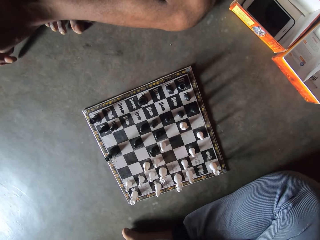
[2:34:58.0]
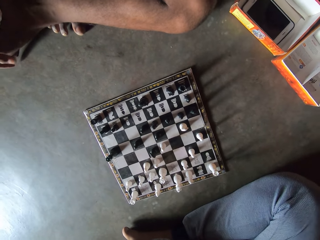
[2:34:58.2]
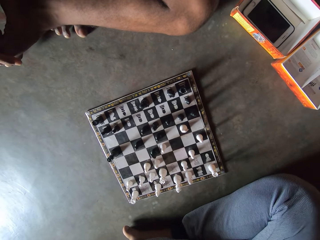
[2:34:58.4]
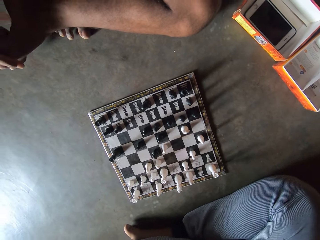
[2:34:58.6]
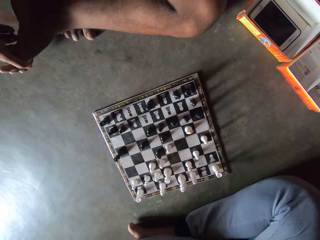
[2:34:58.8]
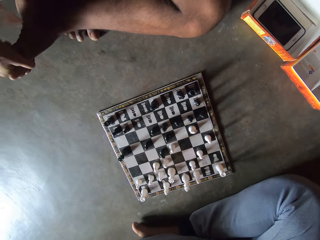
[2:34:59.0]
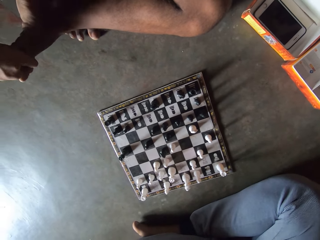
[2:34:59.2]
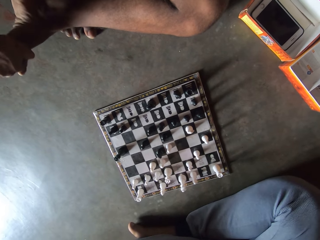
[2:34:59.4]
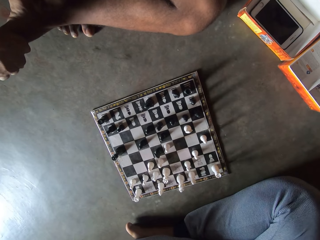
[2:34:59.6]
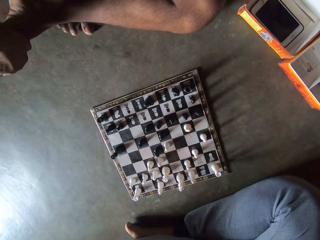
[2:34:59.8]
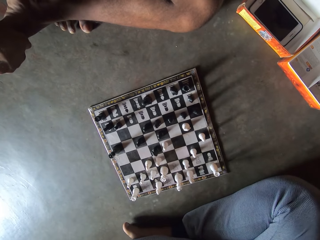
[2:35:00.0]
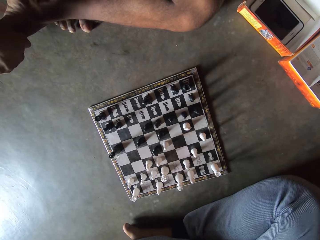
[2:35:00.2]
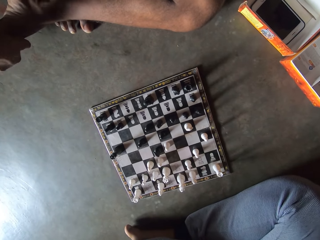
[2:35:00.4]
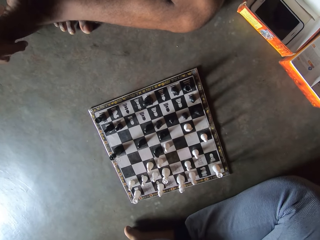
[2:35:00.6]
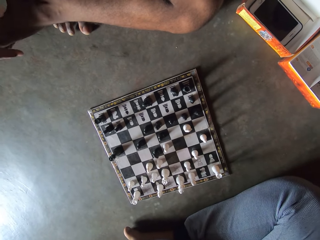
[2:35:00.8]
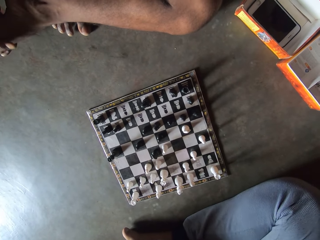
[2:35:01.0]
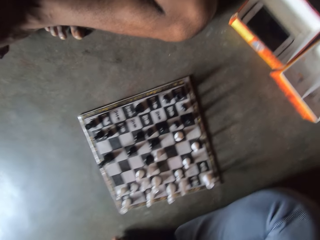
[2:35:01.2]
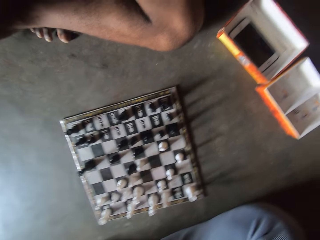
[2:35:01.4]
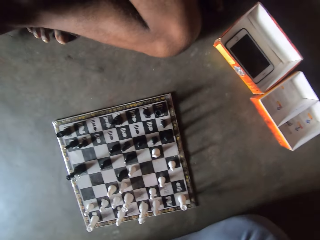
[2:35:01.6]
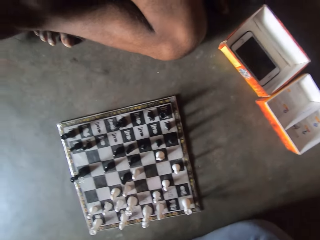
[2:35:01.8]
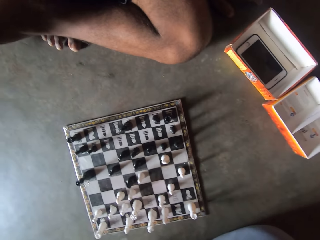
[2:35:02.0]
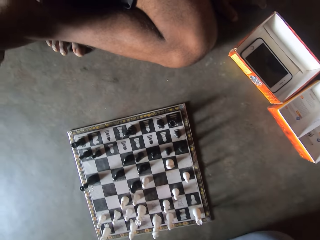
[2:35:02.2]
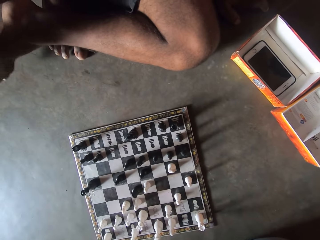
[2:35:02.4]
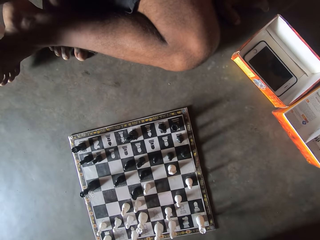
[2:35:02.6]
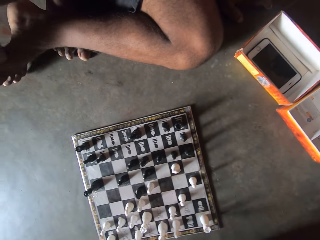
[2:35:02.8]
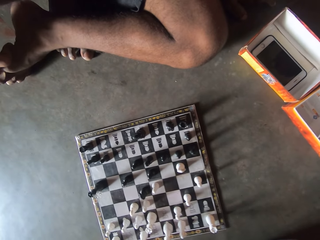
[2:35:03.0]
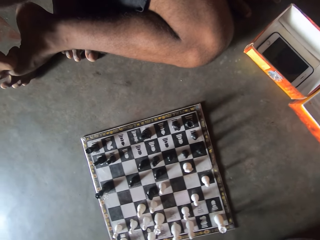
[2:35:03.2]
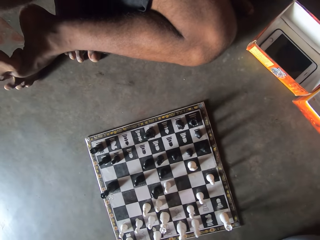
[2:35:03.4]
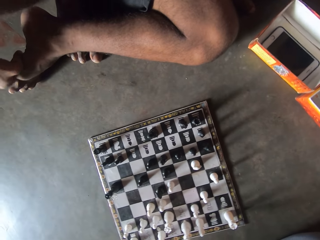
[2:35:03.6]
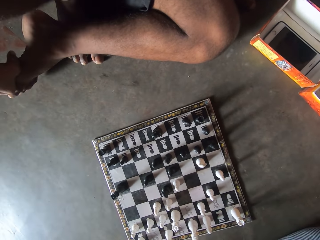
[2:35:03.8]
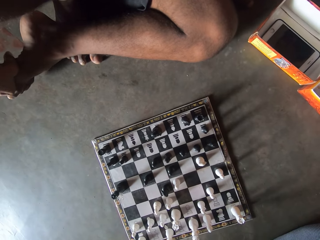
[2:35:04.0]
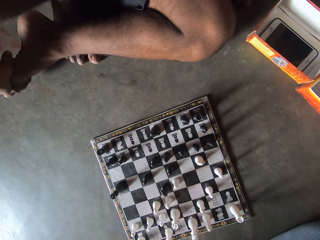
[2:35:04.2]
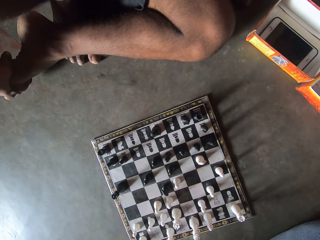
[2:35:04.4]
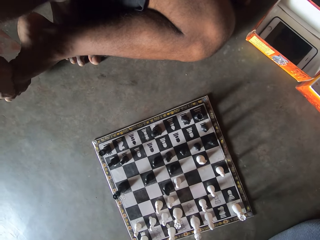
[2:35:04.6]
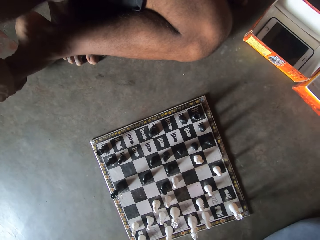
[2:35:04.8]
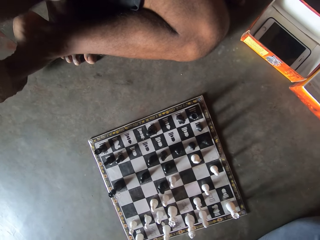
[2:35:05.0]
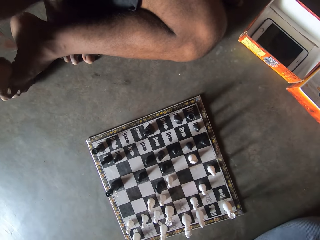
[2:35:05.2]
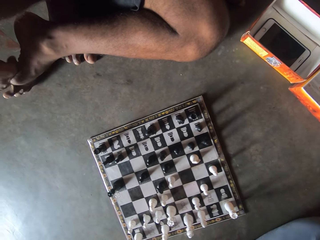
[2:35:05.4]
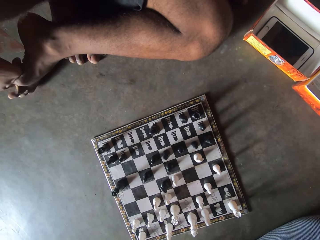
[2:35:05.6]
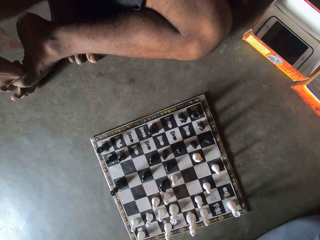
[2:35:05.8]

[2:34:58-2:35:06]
The camera wearer looks at the chess board on the floor.

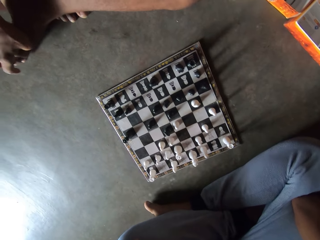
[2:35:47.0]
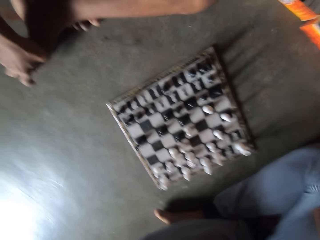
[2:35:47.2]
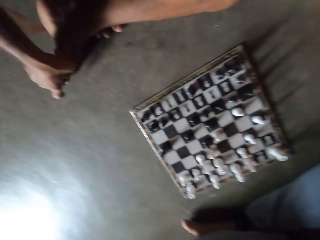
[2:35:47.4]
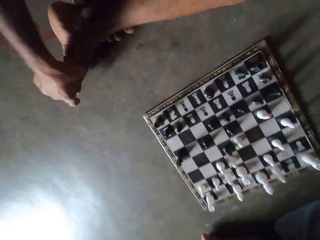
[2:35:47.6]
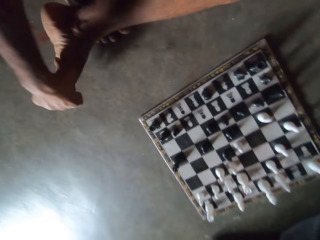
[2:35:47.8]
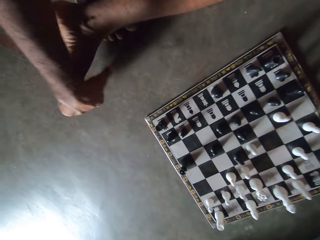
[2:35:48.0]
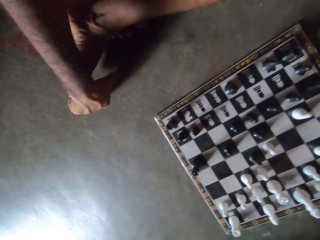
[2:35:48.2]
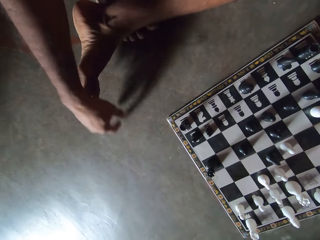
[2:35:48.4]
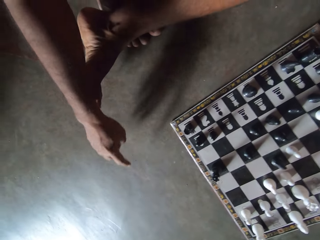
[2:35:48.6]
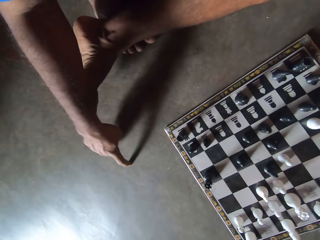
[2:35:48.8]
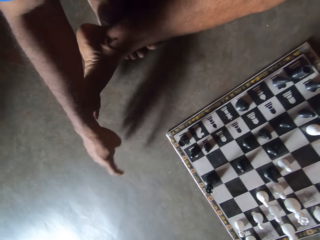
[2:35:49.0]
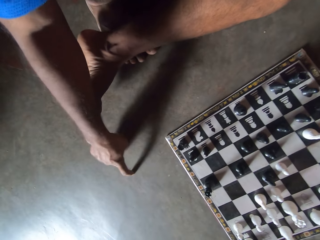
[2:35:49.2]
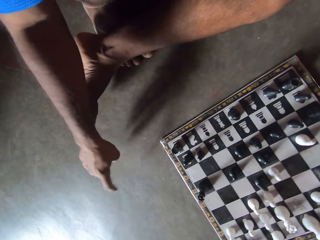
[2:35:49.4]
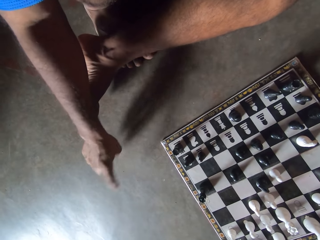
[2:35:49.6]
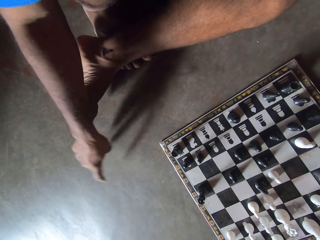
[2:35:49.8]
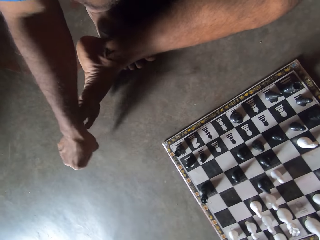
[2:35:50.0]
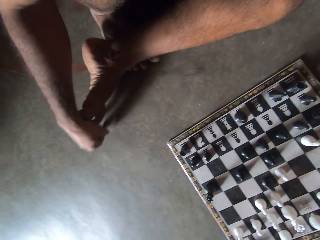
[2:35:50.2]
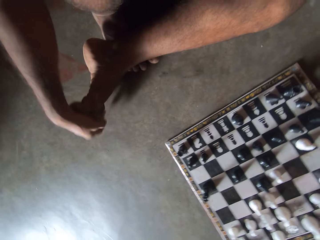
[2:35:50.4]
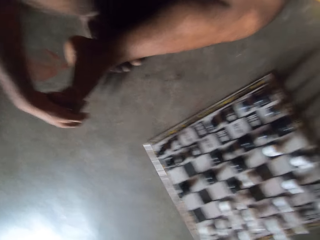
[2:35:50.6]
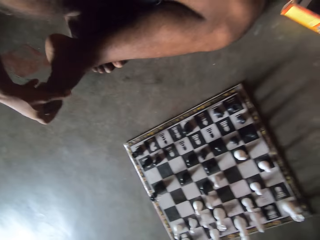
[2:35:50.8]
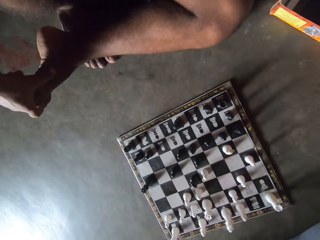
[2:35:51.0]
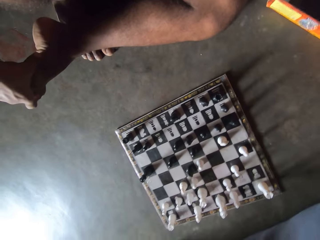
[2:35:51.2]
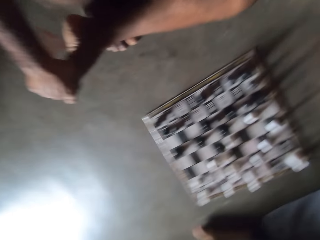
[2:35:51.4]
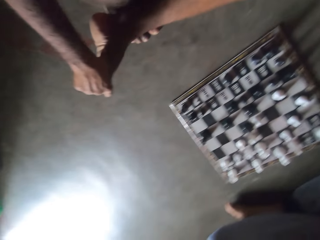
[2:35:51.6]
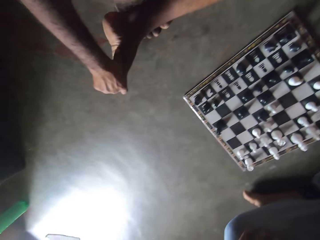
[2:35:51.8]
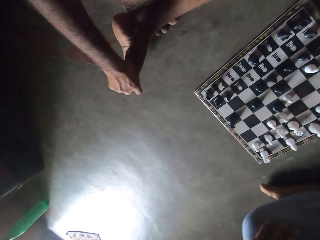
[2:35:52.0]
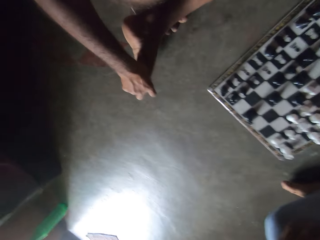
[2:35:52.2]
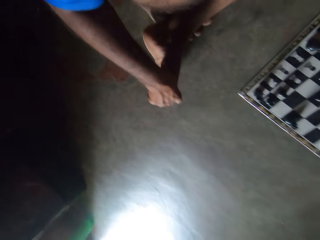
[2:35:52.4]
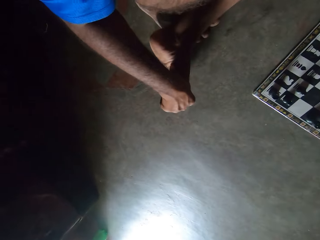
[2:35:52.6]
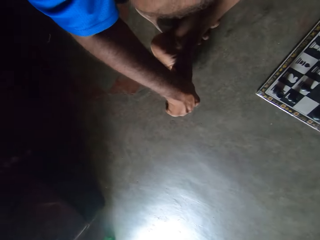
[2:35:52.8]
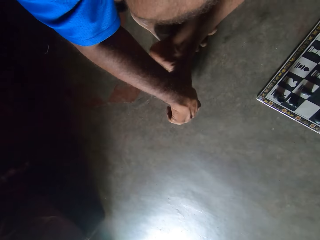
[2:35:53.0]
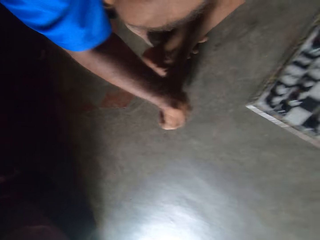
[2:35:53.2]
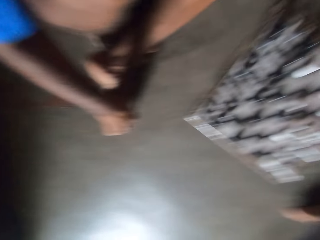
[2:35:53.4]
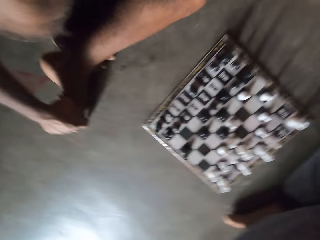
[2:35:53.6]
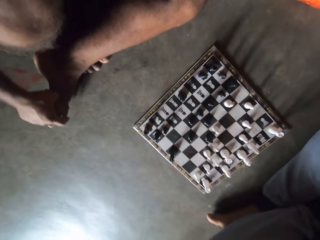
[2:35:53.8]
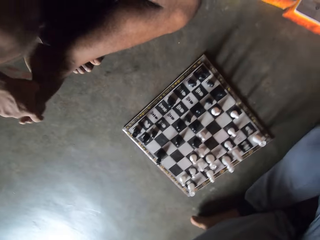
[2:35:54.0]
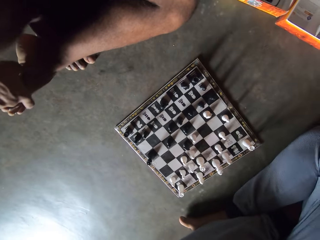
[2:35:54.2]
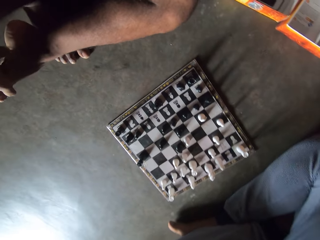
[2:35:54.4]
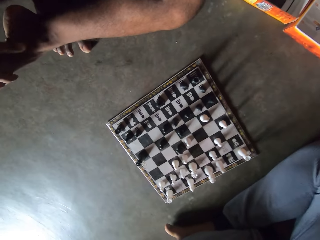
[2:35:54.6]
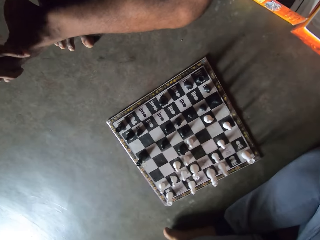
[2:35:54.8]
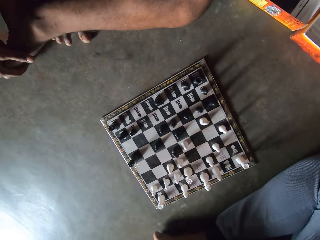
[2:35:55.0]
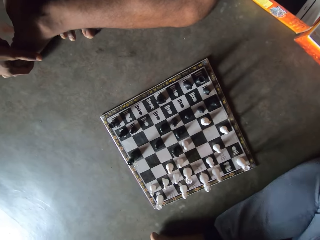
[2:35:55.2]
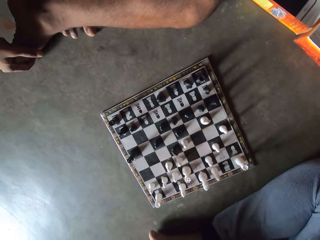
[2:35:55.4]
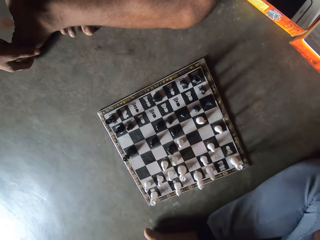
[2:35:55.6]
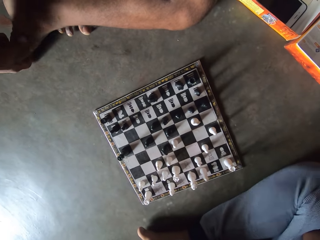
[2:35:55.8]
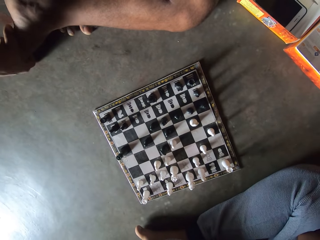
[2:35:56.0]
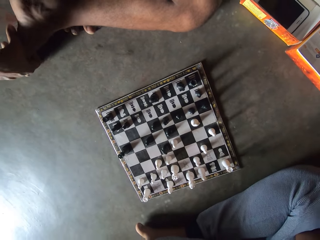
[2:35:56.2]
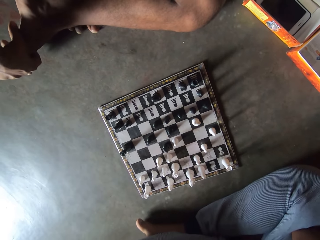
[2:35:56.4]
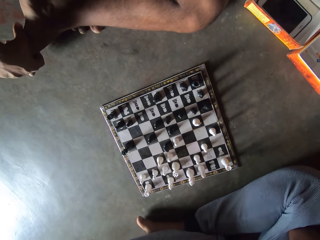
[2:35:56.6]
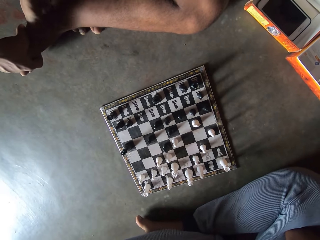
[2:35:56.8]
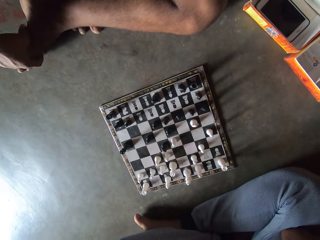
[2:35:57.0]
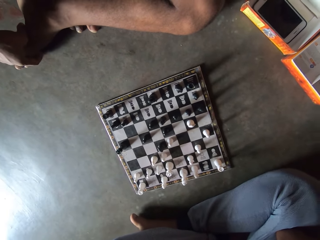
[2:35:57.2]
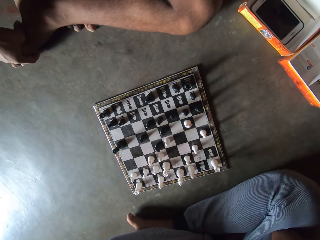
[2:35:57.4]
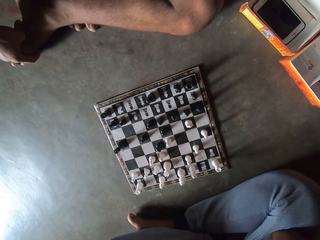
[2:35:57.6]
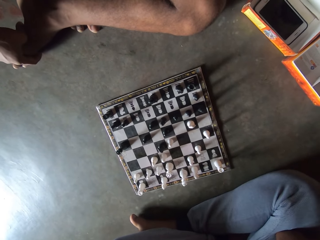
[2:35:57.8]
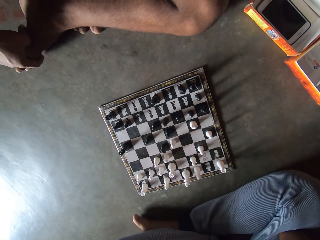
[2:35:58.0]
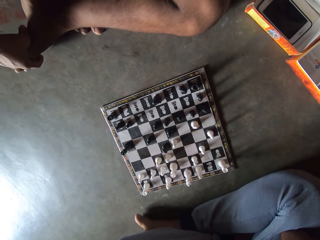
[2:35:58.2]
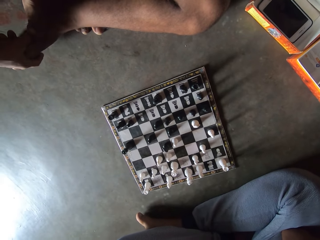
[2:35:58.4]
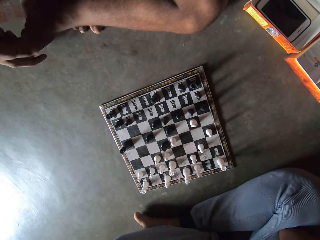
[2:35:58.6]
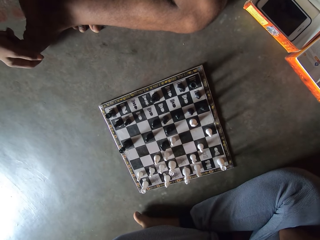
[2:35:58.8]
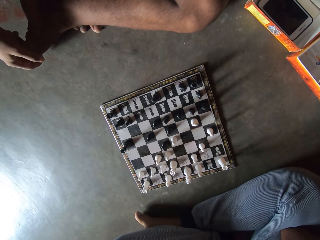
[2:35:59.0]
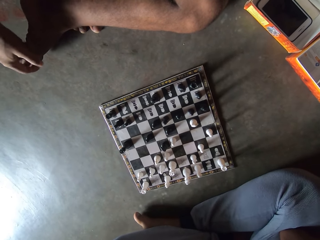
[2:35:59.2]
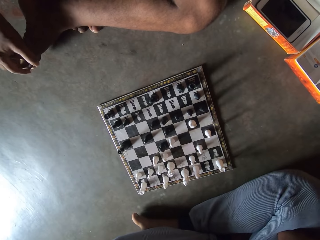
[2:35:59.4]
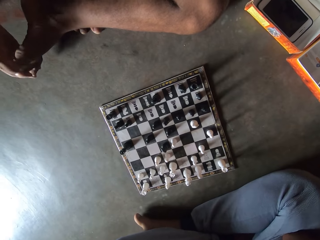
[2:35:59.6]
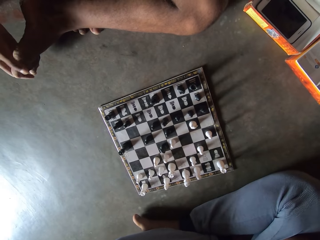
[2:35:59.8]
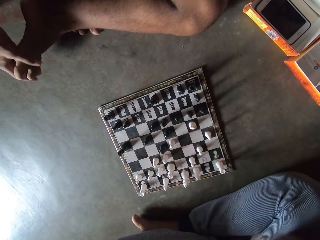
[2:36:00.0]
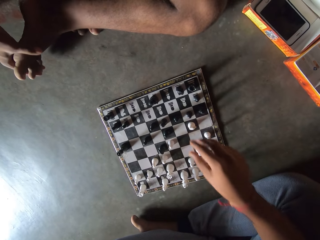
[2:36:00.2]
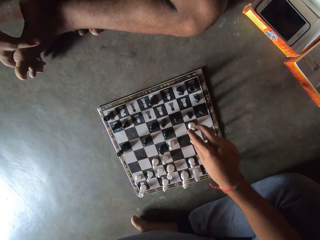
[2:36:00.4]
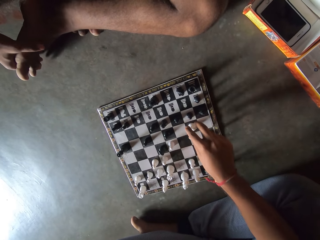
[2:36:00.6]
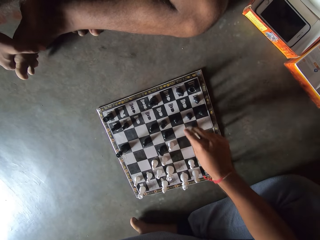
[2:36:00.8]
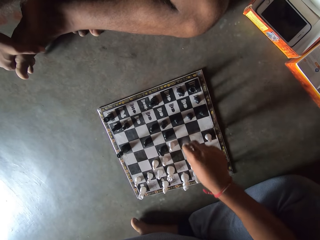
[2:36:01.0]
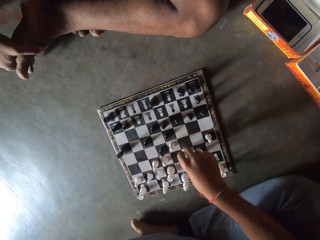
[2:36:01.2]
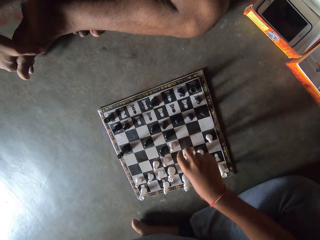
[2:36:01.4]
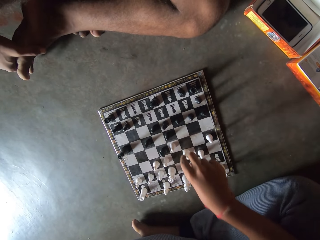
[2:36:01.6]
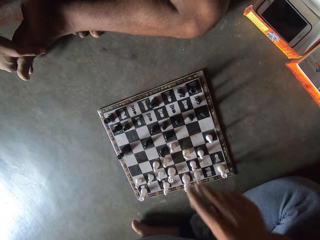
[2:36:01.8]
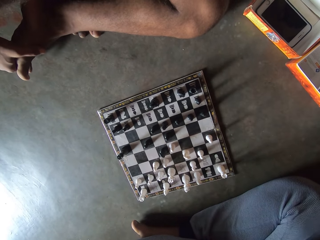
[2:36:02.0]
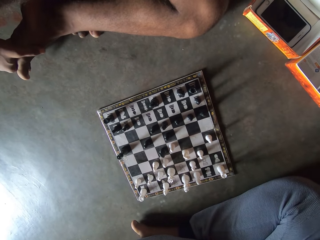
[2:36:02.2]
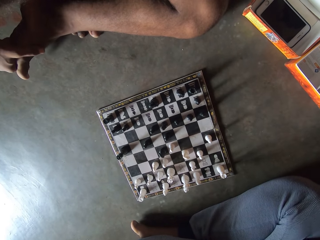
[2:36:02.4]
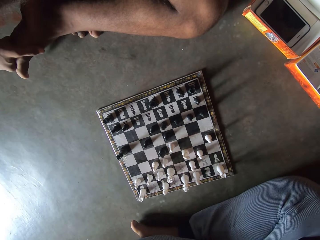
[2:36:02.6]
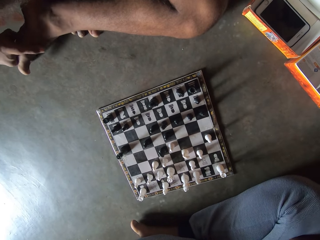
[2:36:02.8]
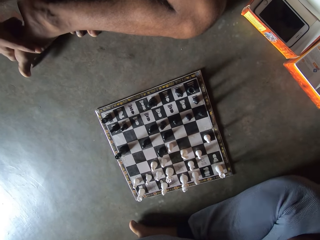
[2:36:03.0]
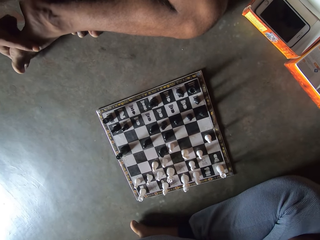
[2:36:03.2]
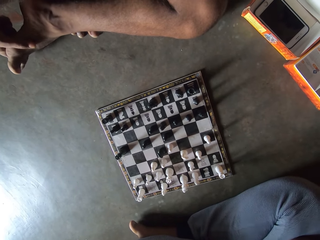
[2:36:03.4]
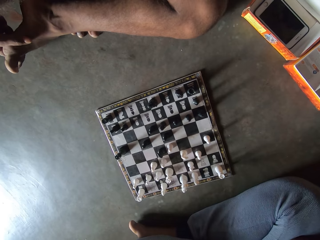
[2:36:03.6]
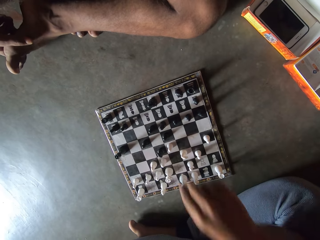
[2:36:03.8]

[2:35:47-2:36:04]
The man taps the floor with his right index finger. He holds his right toes with his right hand. He rubs his toes with a hand. The camera wearer looks around a room. He looks at the chess board on the floor. He moves another white piece on the chess board on the floor. He folds his arms.
